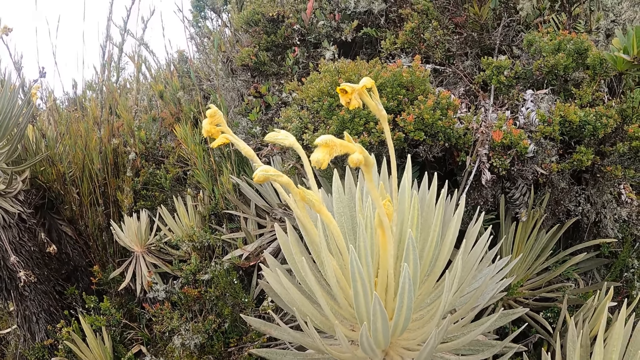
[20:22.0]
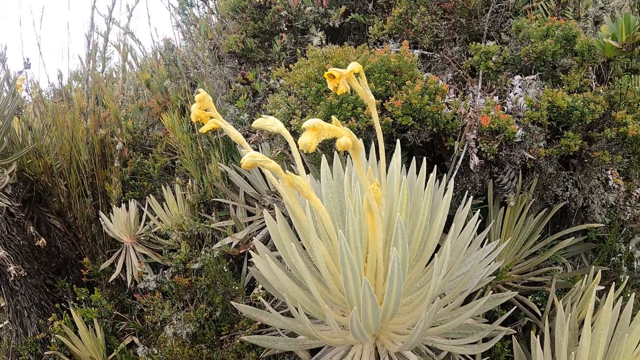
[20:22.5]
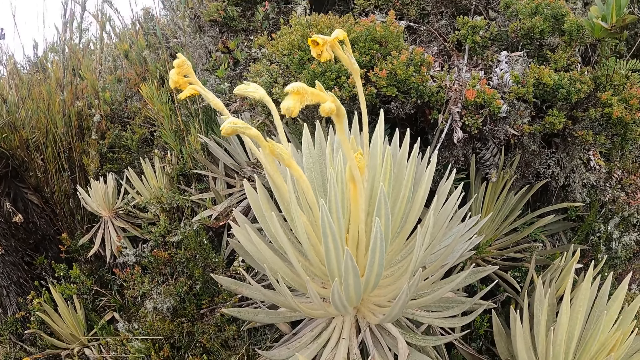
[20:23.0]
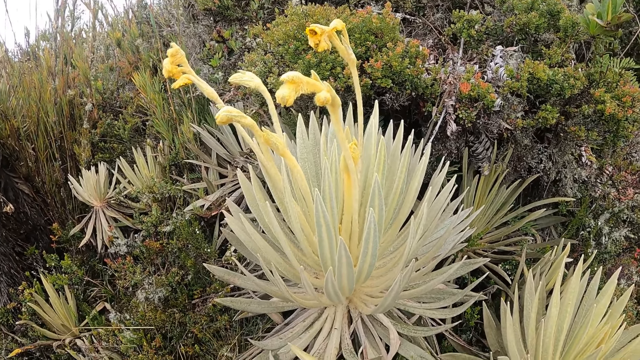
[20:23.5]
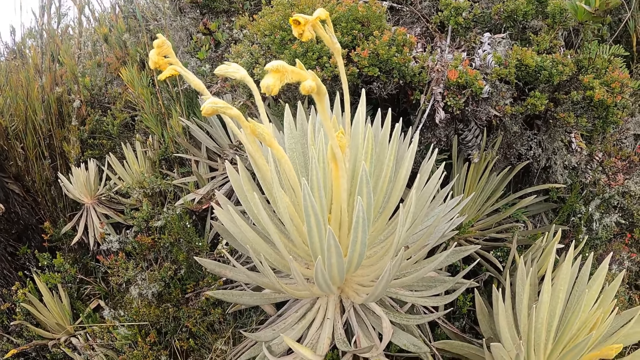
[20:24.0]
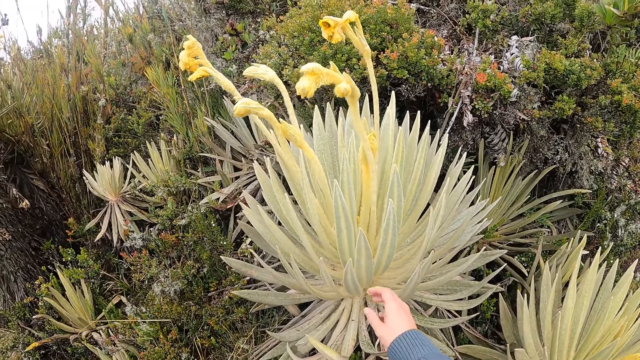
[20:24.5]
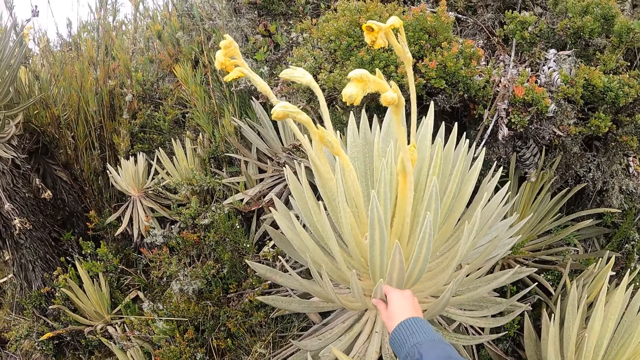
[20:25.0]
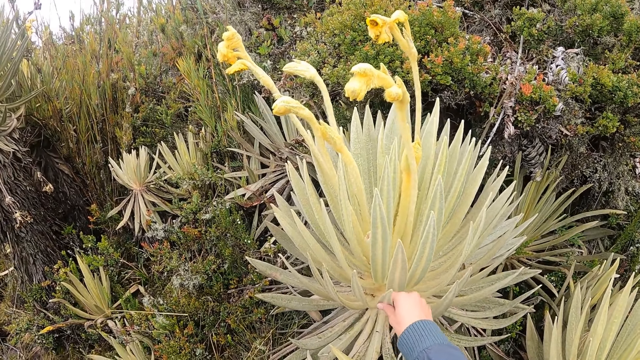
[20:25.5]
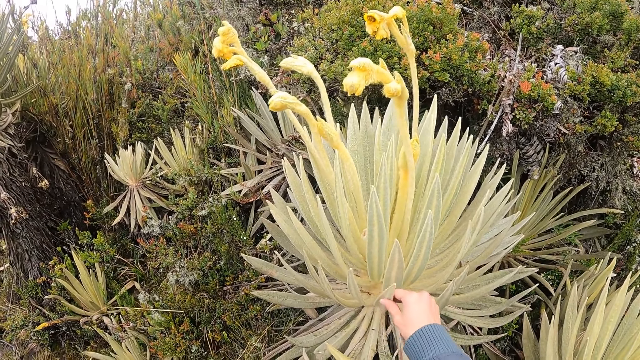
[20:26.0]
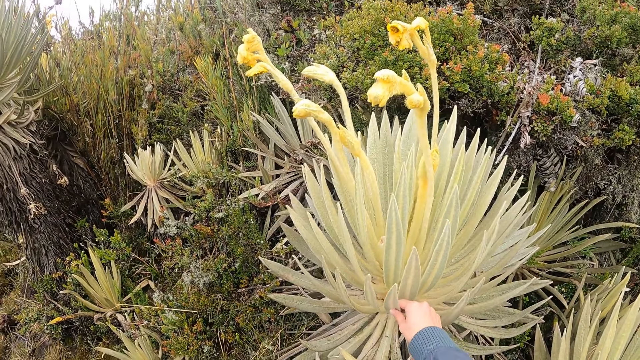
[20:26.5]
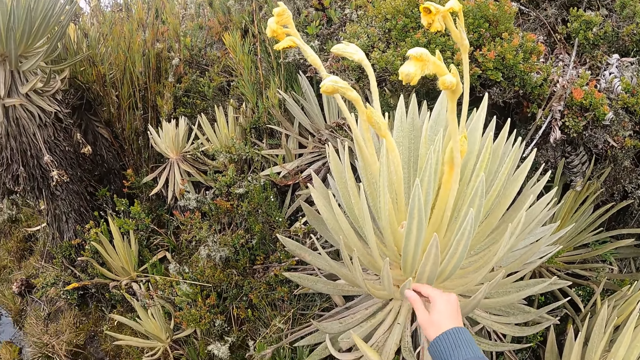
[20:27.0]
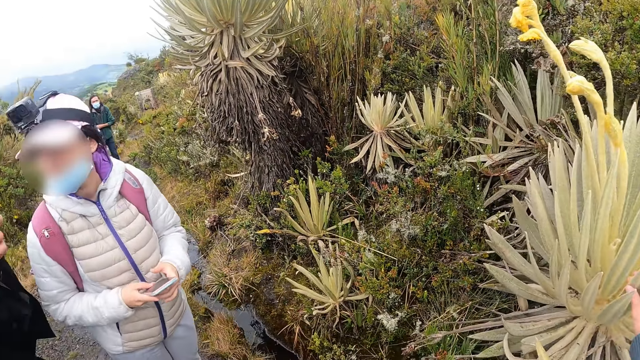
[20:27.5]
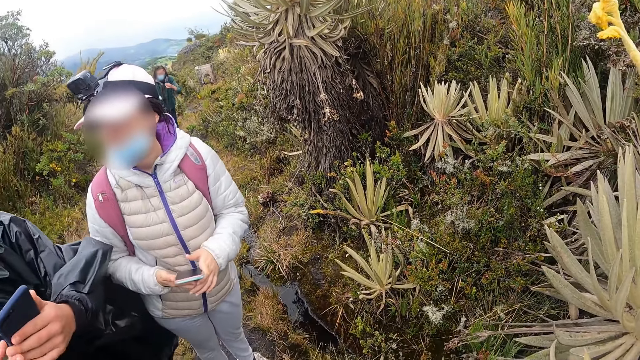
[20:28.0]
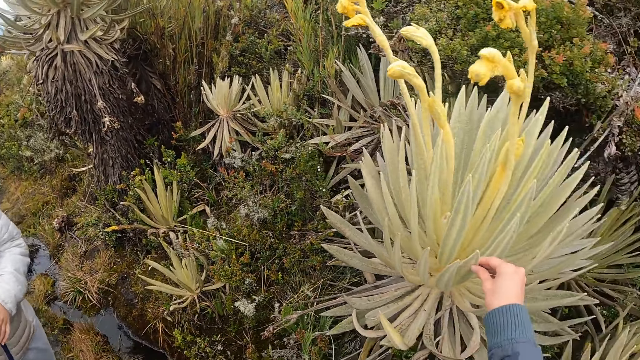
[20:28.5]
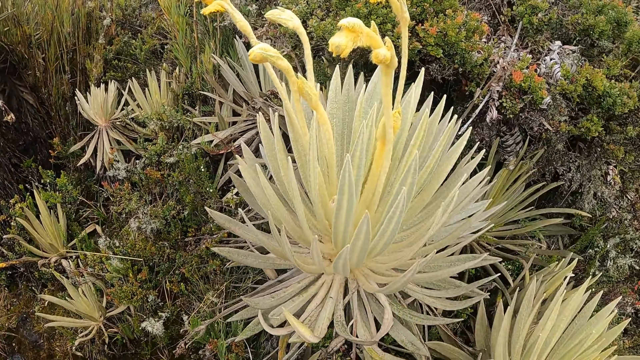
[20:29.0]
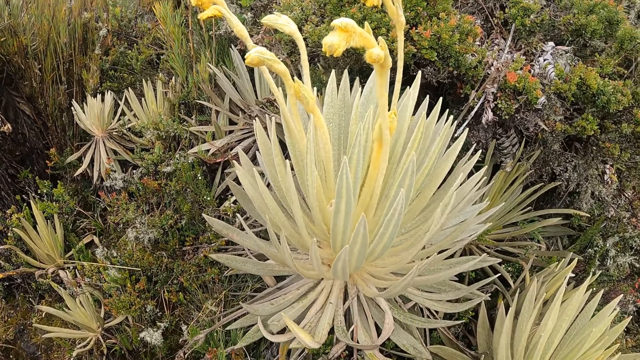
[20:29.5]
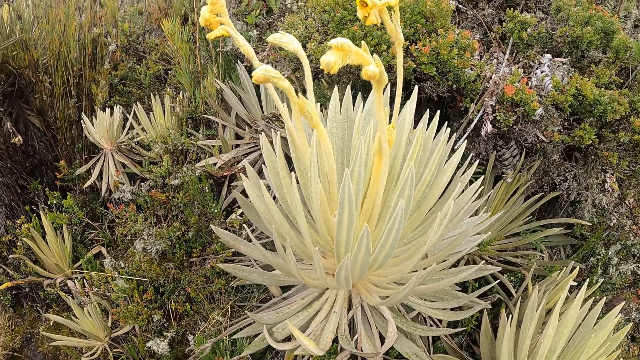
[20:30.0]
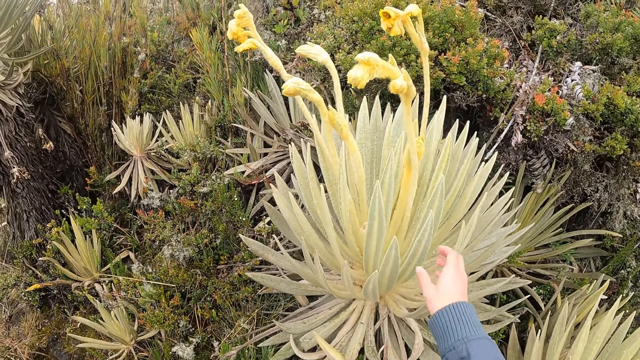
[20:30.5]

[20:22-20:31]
The camera wearer holds a plant with her right hand. She touches the leaves of the plant.

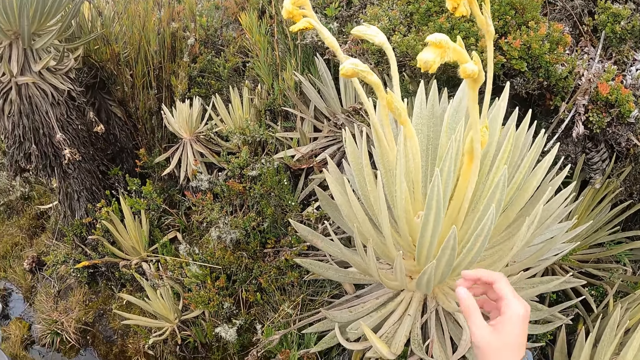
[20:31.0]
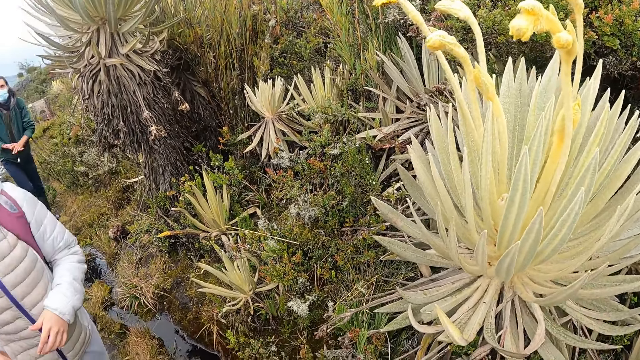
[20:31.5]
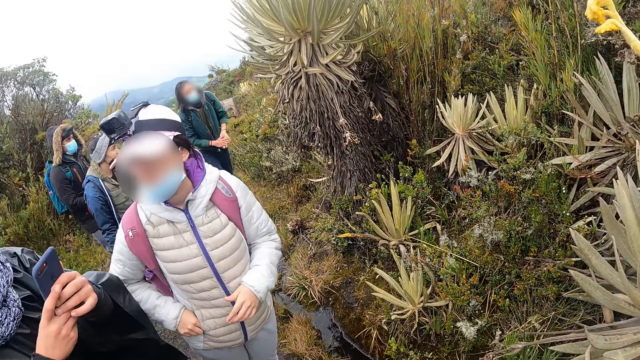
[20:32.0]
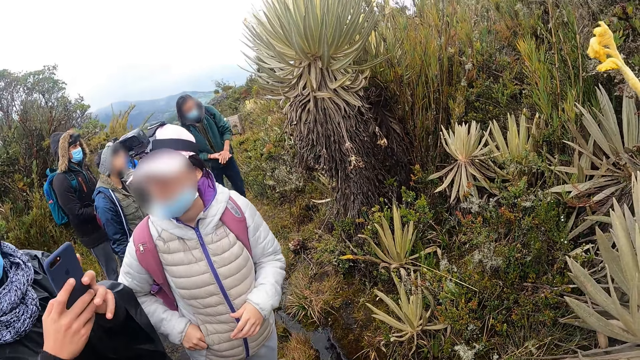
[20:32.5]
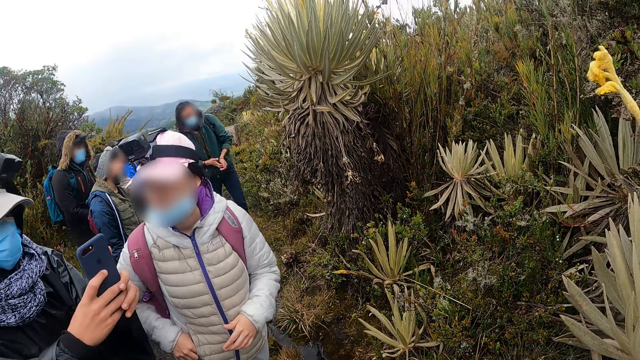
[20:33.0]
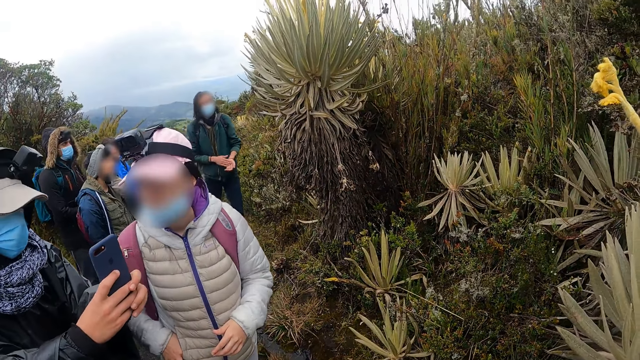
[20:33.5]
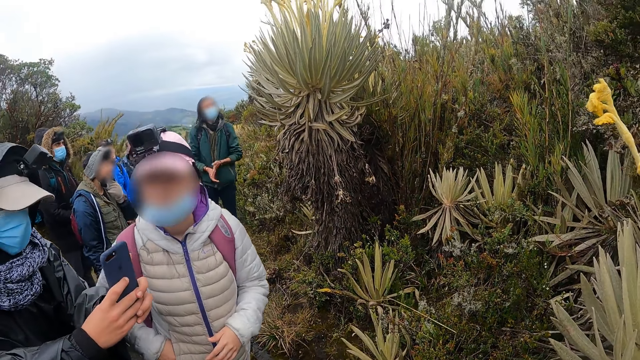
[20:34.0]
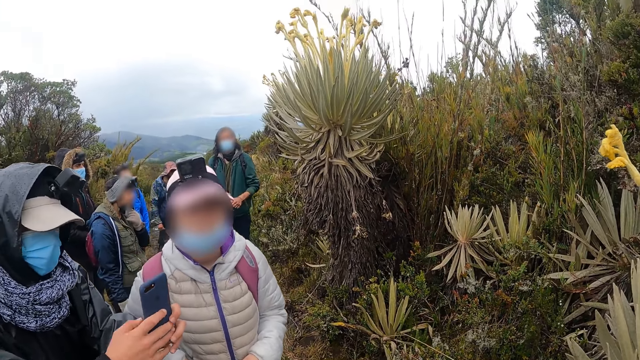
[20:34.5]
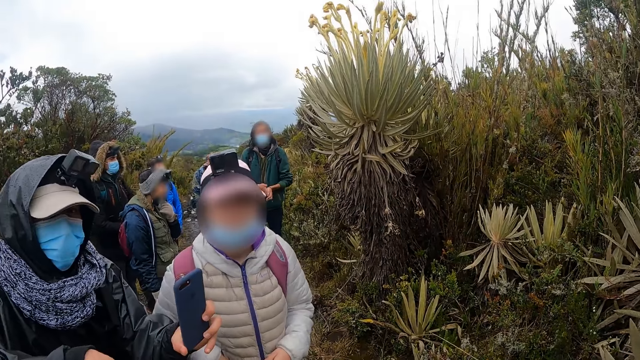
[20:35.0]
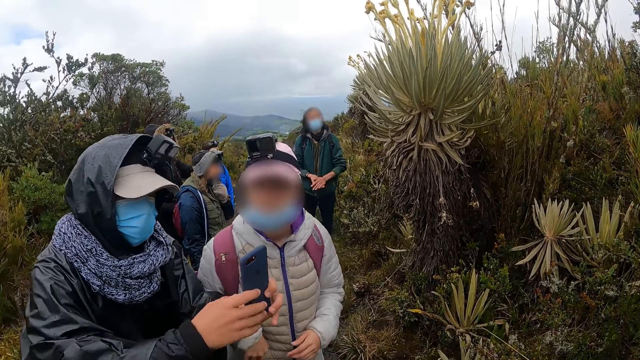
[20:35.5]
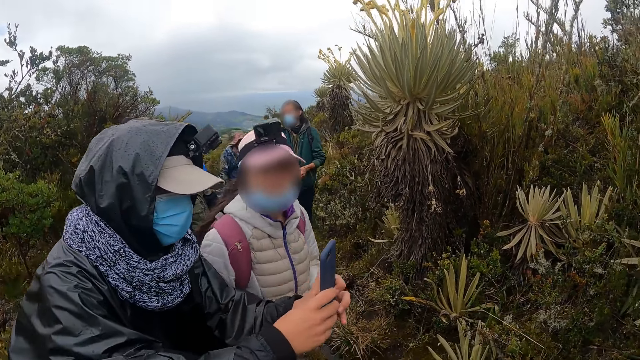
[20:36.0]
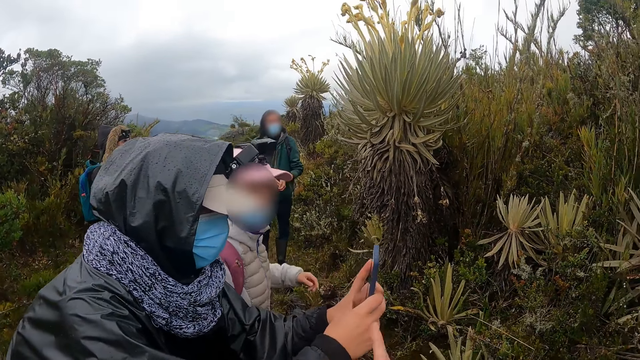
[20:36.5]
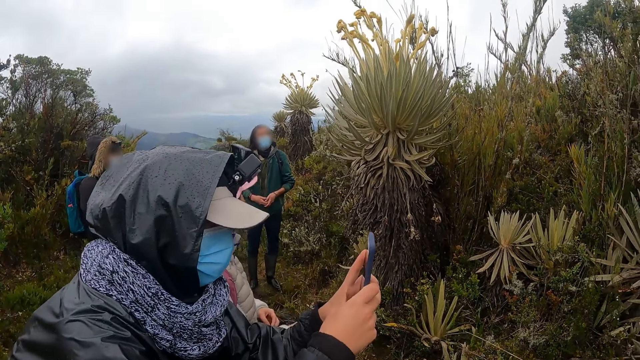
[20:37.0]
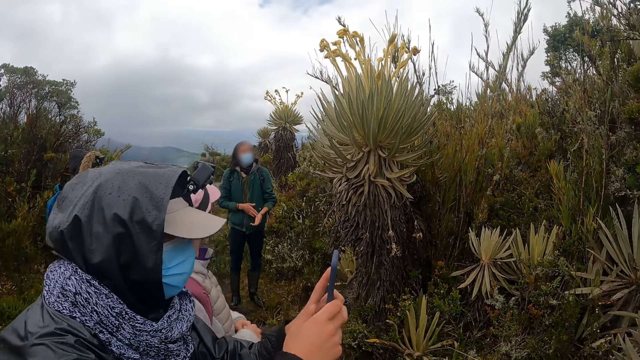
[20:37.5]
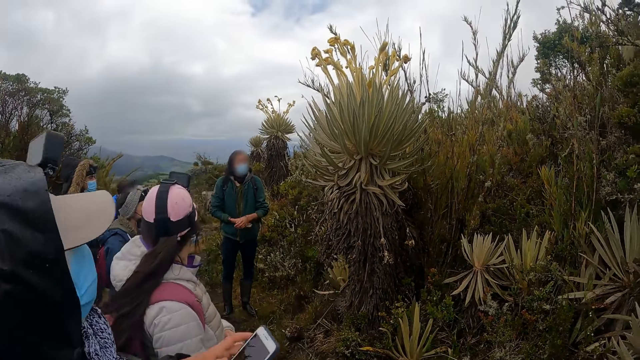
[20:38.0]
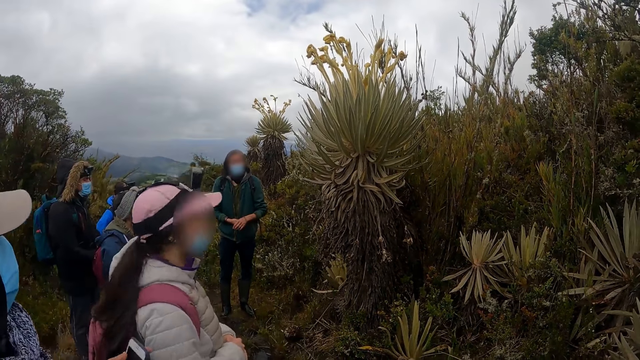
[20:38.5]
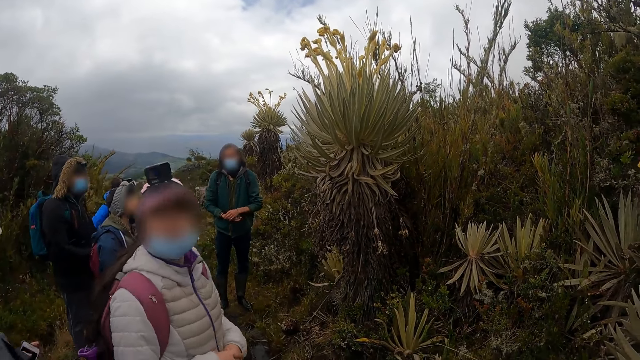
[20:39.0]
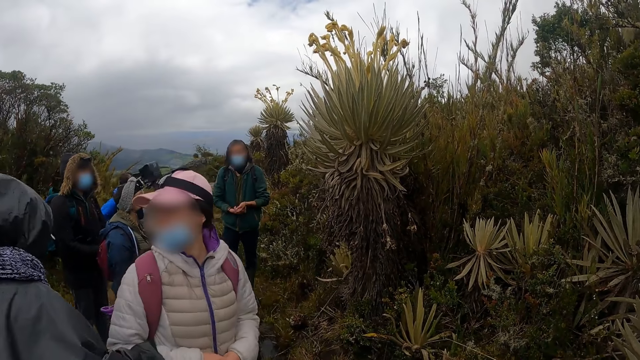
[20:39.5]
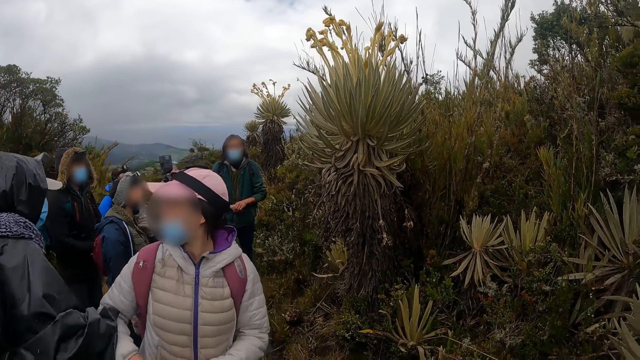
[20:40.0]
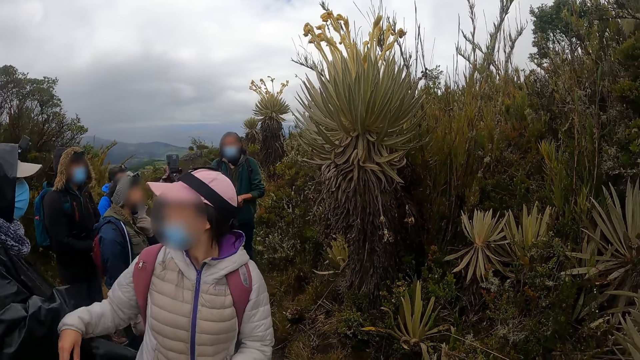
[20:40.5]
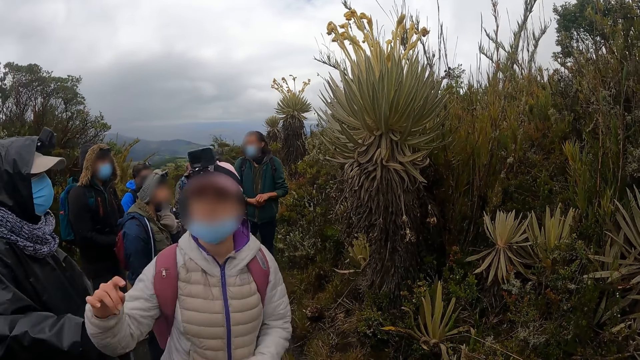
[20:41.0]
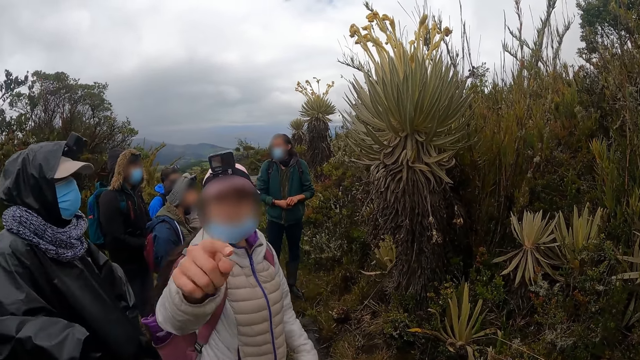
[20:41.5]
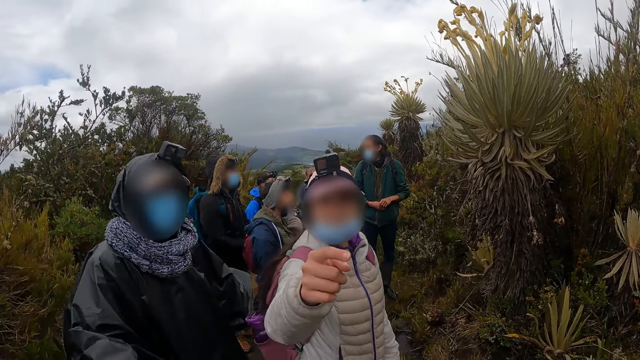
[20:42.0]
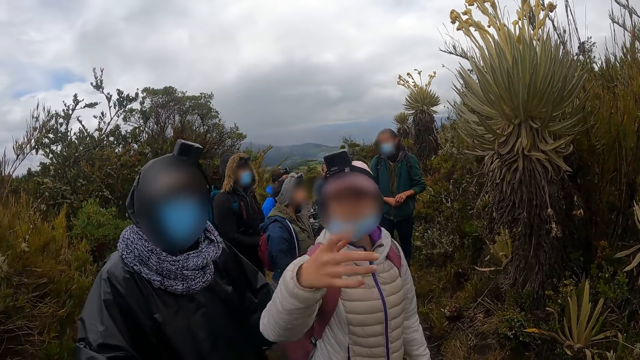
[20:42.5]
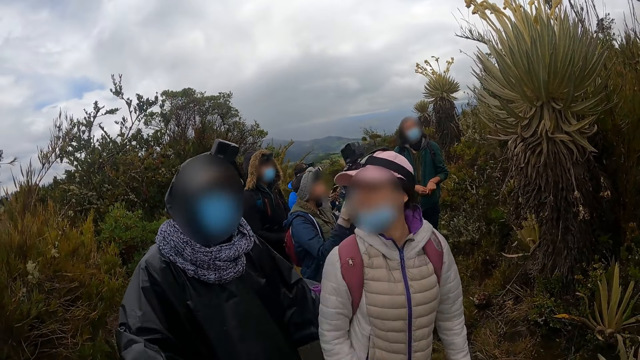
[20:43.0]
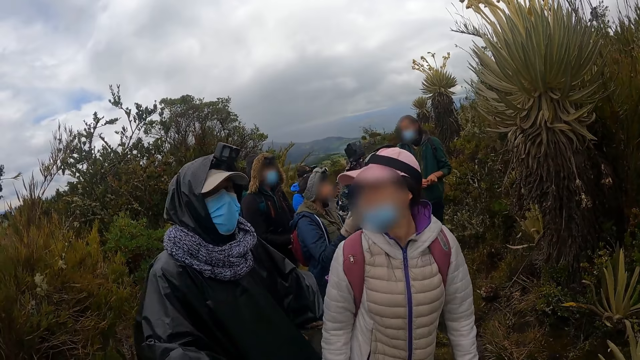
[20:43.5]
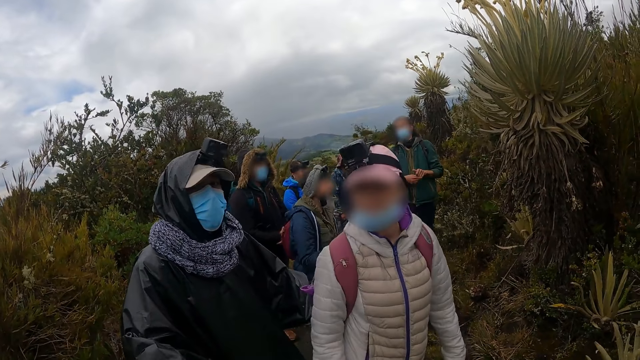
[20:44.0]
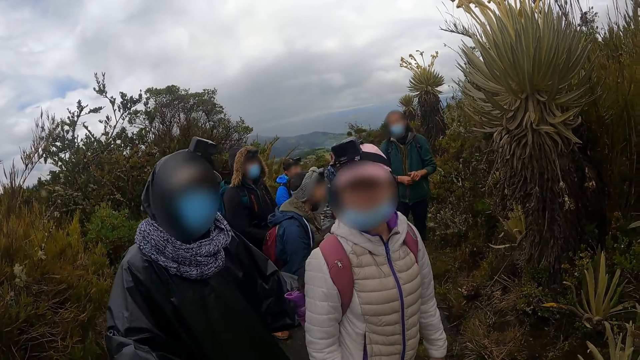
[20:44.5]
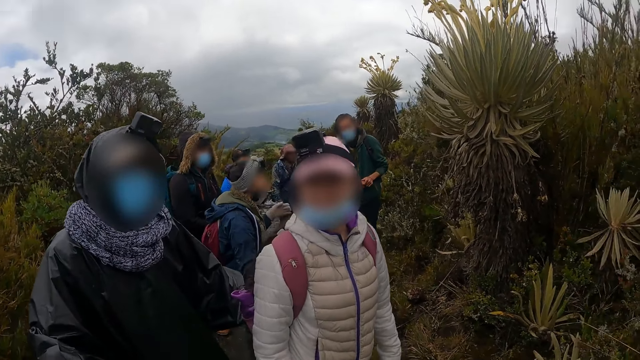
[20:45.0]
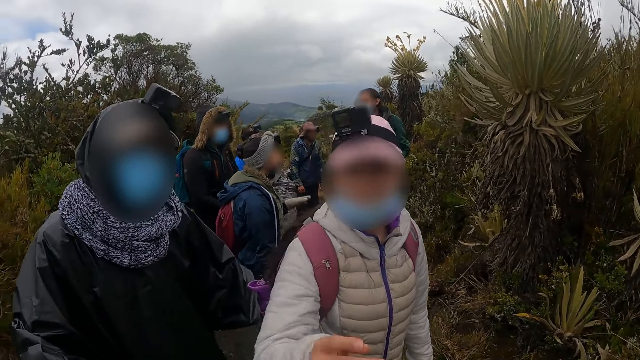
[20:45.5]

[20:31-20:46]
A man operates a phone with both hands. Another man speaks to a group of people. The camera wearer interacts with a woman and the first man. Another man takes a photo of the plant.
